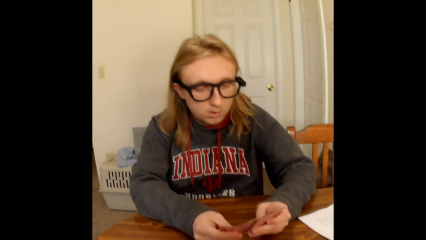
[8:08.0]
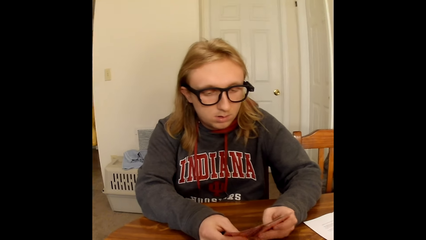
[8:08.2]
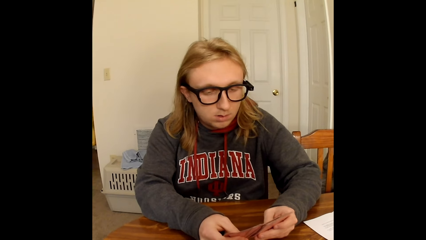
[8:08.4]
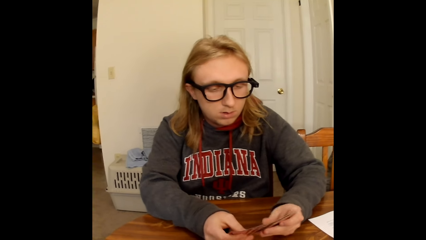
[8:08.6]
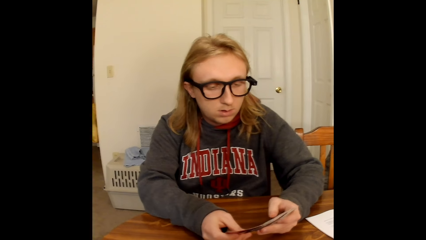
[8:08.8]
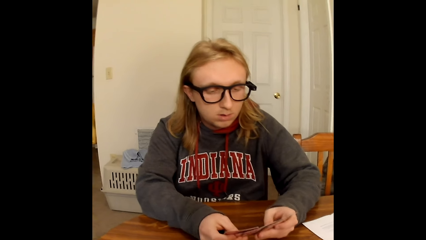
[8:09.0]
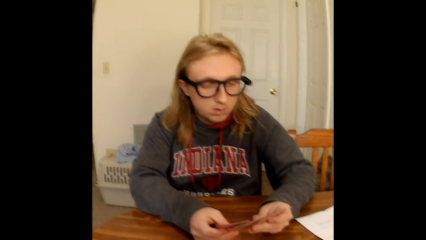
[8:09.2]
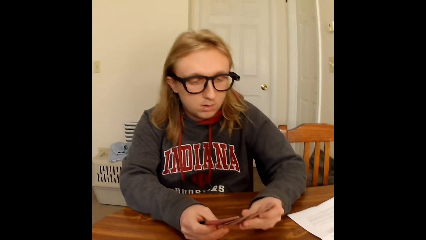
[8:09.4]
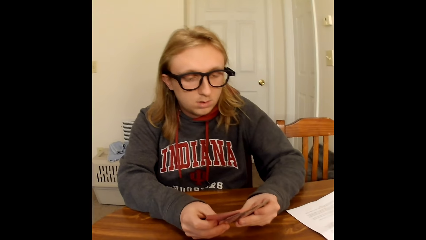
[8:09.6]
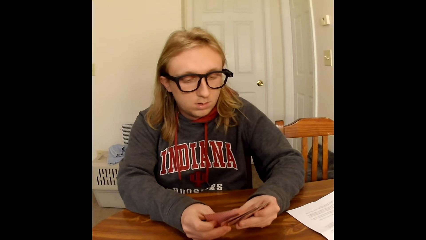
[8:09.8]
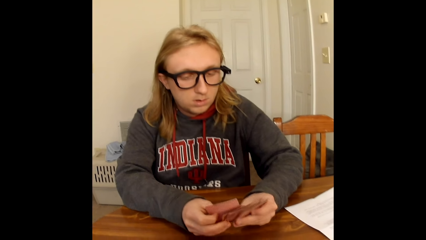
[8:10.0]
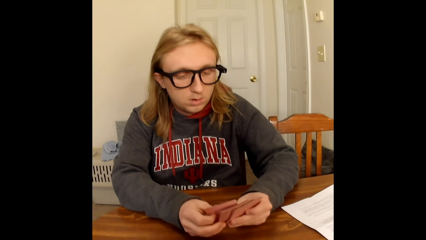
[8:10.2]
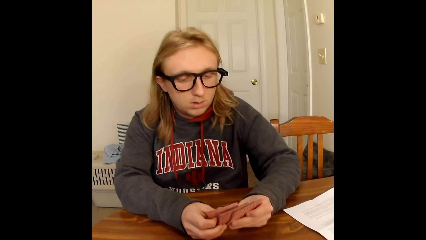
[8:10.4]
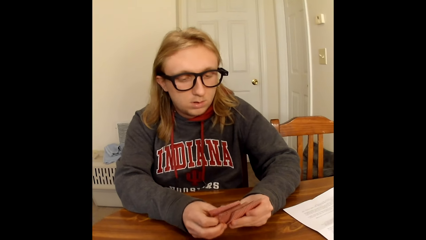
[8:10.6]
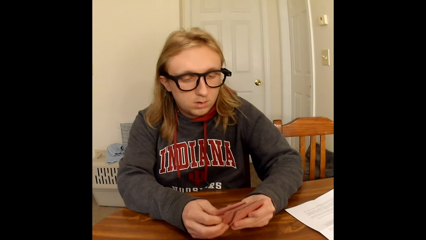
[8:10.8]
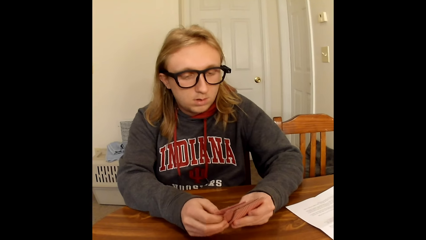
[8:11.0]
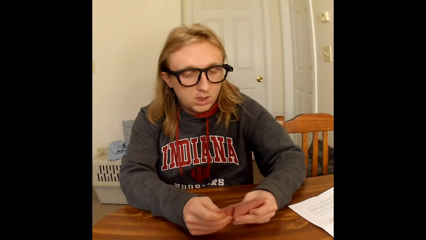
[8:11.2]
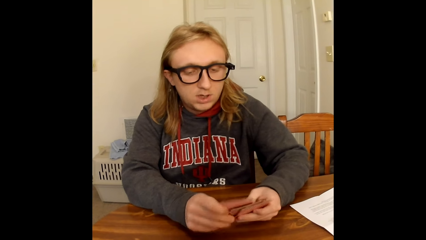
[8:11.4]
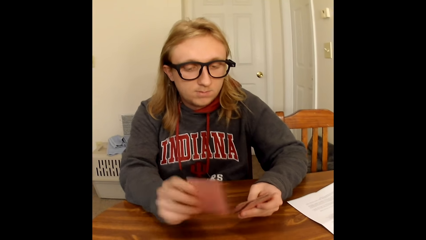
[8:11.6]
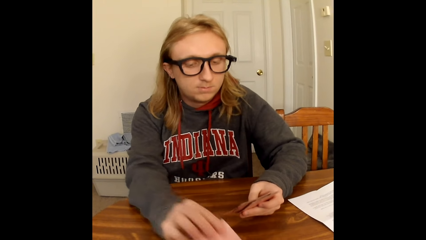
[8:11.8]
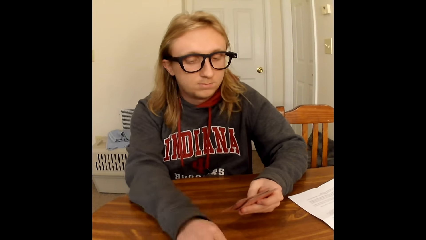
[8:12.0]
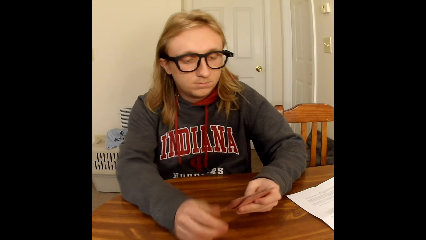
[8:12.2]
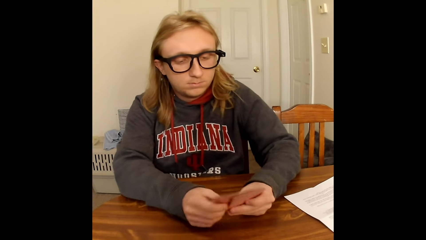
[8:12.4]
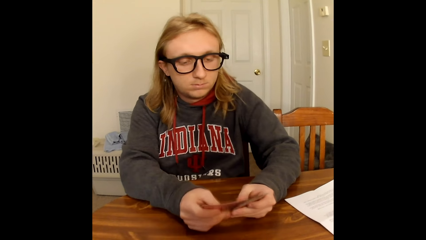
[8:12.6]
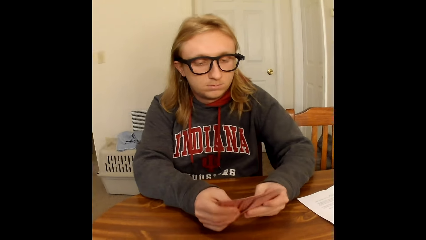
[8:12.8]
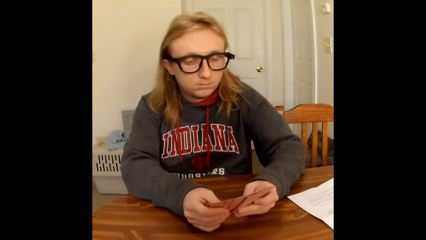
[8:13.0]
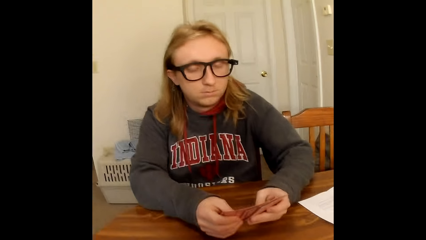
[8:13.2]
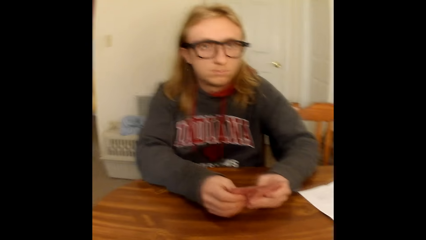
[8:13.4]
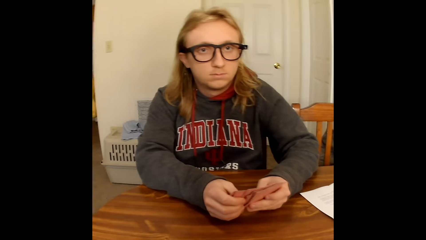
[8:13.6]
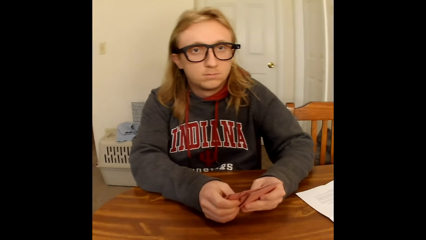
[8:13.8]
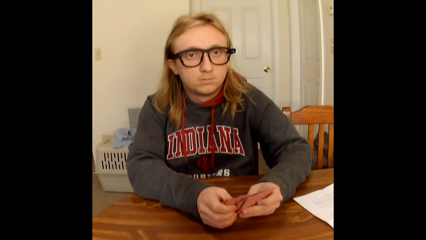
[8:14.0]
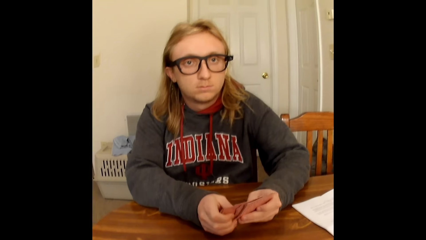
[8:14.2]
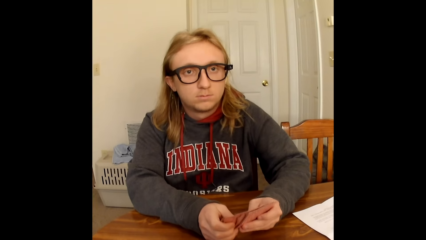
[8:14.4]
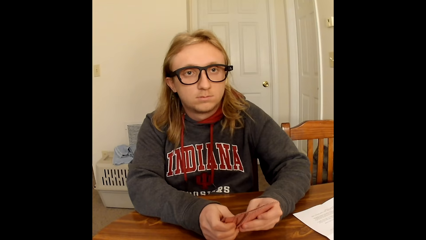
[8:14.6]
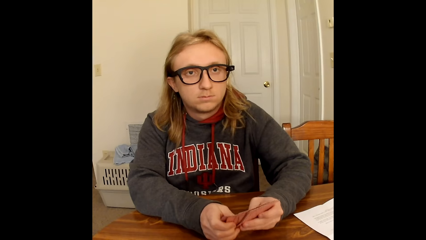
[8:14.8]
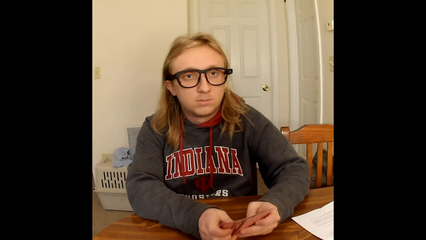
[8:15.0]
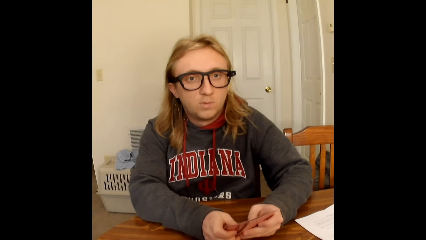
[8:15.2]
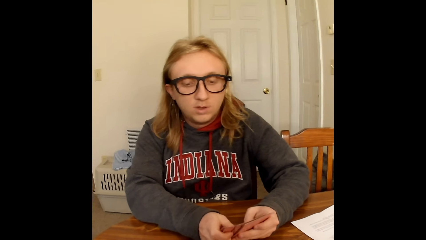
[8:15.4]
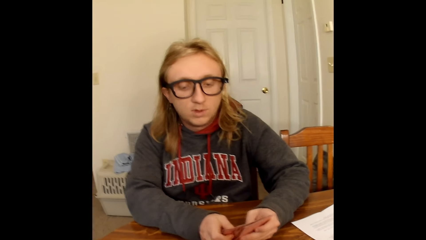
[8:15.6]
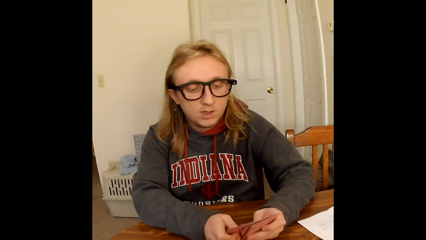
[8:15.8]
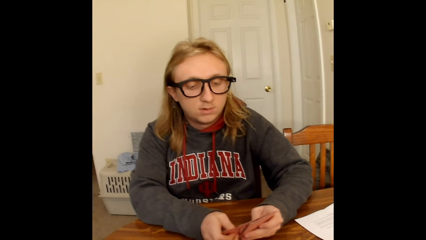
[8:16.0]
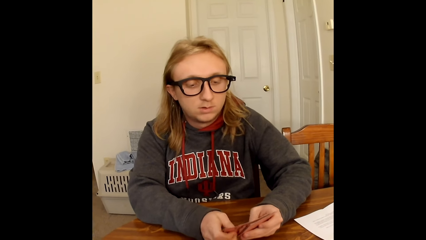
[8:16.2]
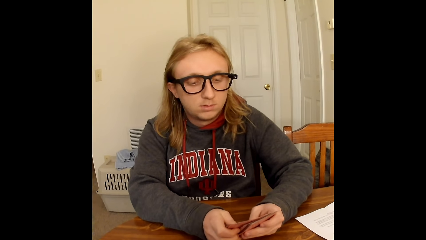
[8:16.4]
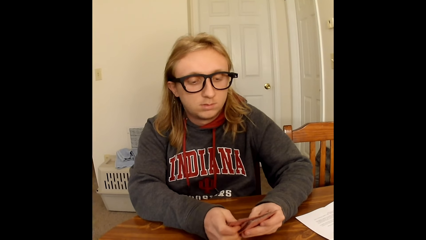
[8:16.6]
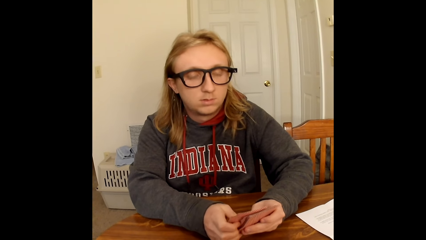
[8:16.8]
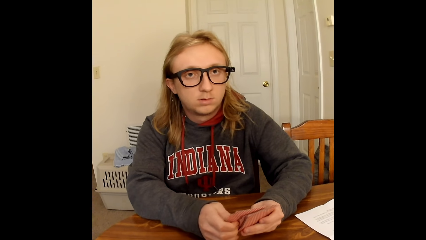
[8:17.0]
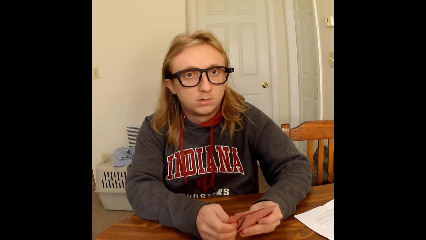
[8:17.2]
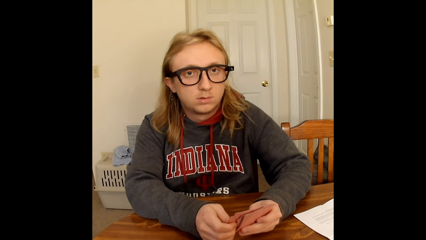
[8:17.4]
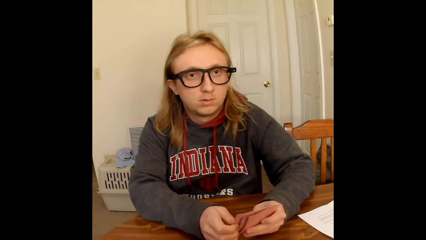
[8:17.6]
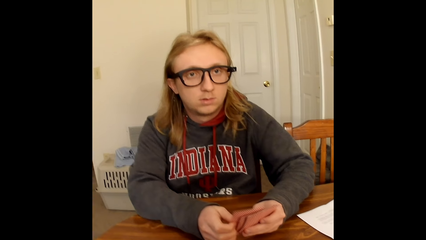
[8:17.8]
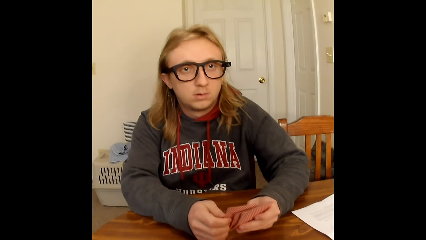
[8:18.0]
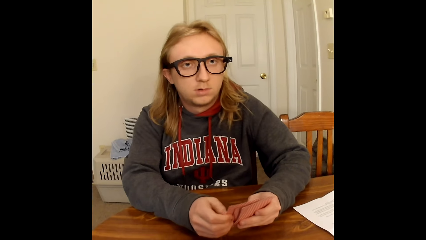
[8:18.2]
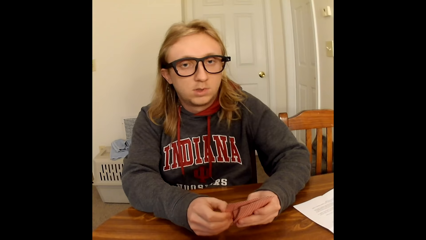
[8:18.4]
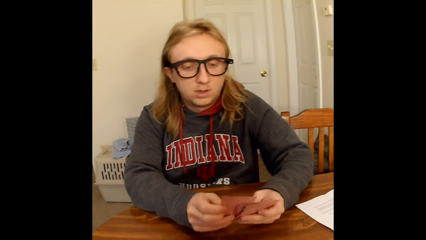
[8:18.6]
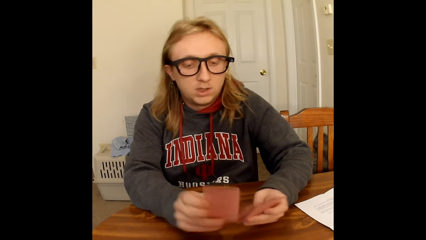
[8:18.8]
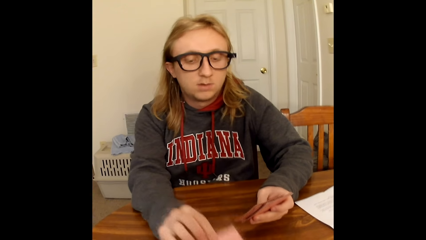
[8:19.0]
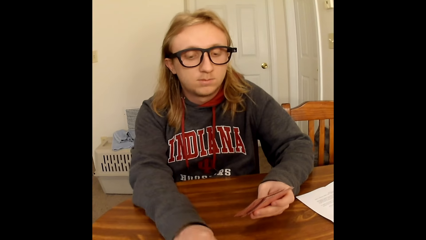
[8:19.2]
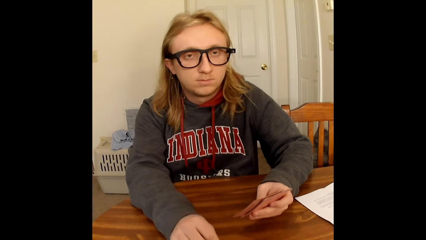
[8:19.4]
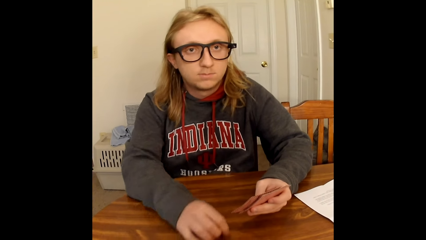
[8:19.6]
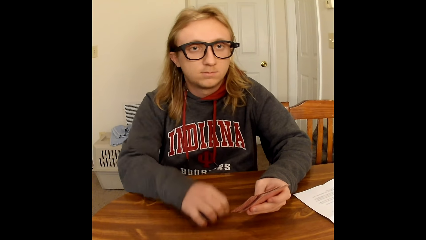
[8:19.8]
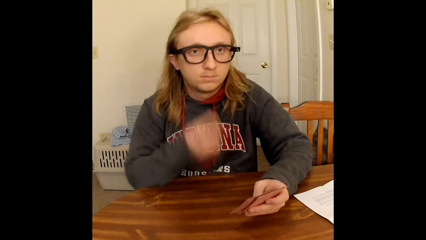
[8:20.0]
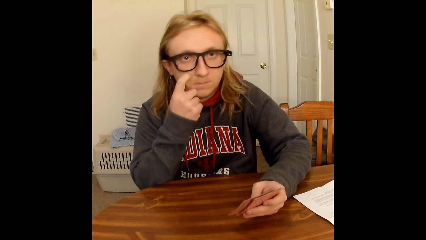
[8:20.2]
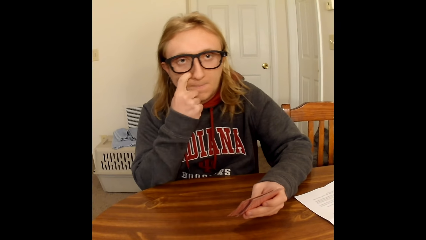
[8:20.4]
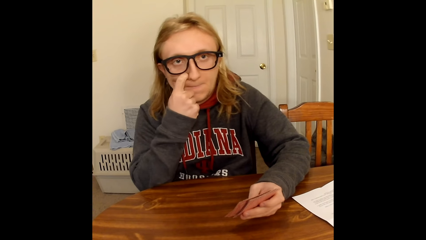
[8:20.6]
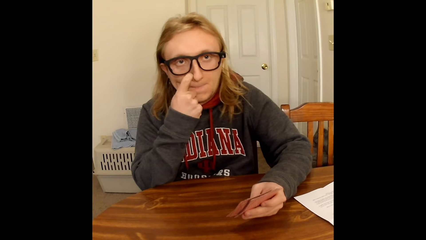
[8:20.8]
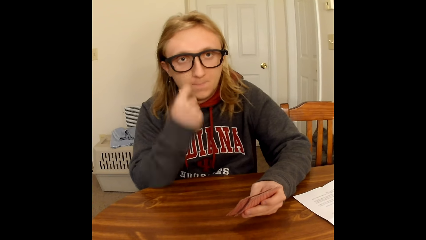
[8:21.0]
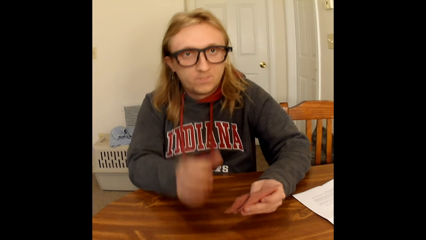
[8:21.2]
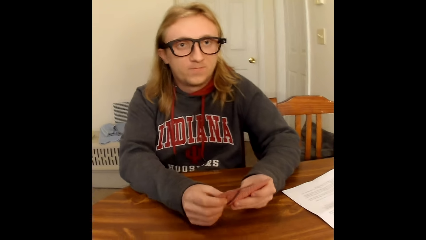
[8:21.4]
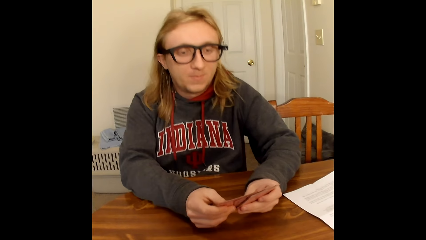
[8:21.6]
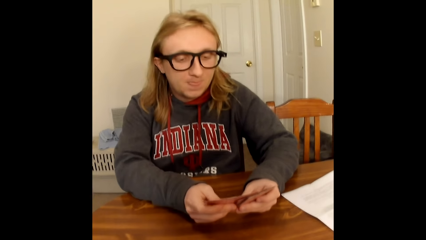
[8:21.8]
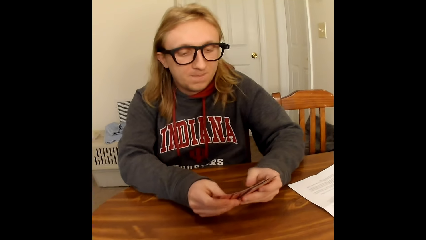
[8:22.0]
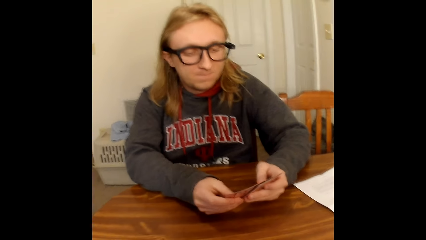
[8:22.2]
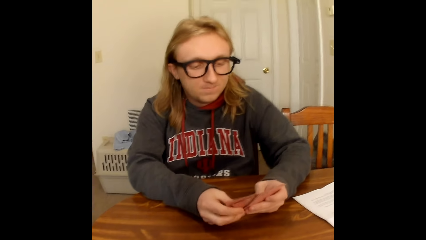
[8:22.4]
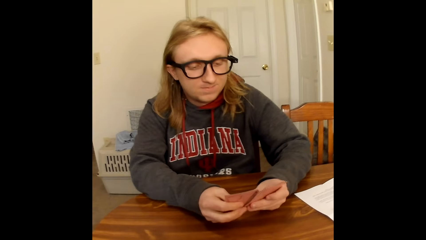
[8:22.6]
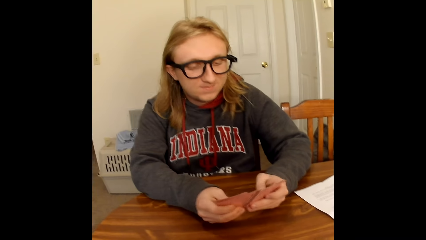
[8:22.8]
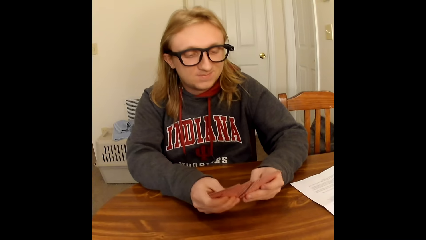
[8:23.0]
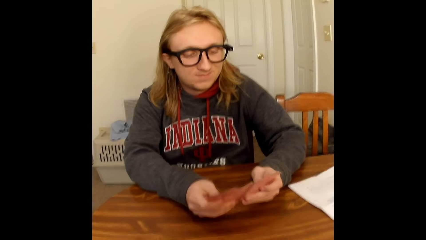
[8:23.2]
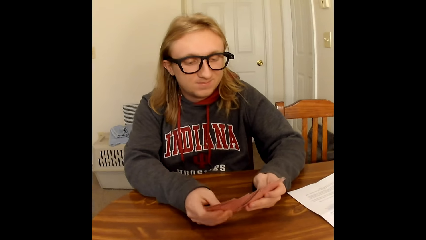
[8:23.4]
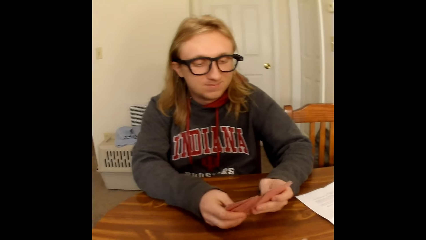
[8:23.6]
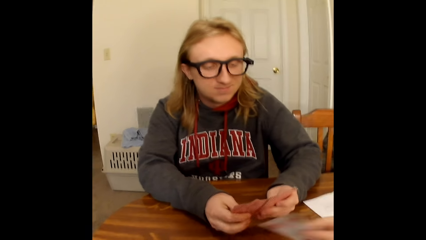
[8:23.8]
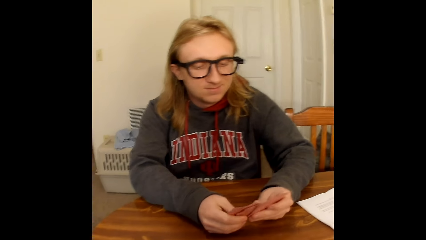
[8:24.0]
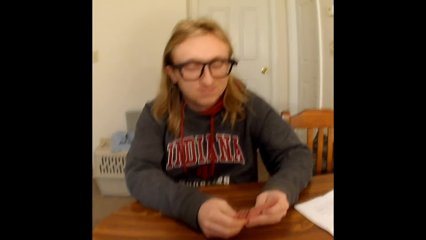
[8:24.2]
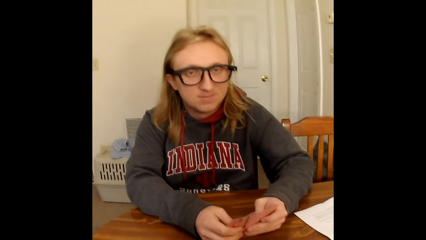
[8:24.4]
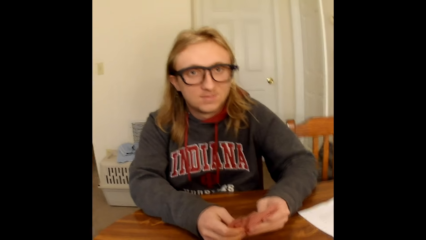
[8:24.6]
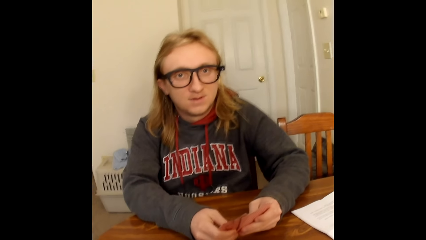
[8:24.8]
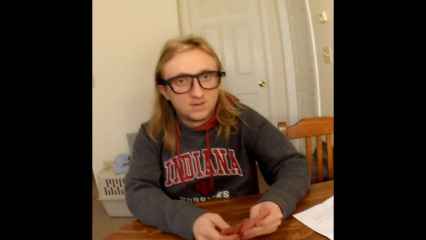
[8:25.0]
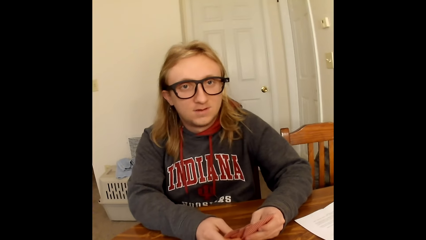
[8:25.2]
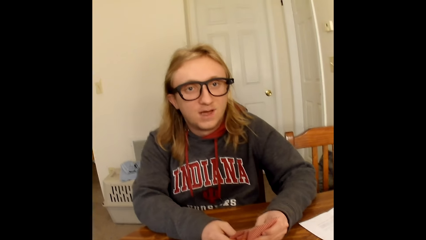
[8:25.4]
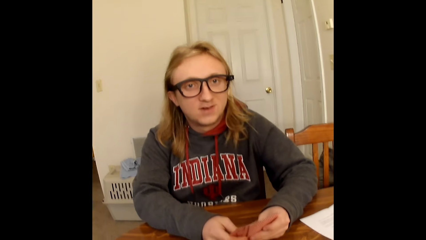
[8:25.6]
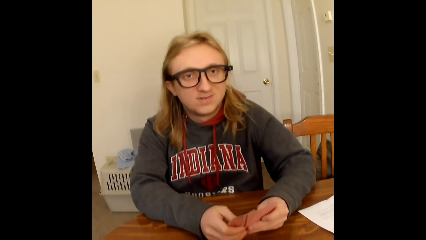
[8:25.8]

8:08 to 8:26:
A man places a card on the table with his right hand, holds the cards in his left hand with both hands, and shuffles the cards in his hands with his thumbs. The camera wearer interacts with the man. The man places a card on the table with his right hand. The man touches his face with the index finger of his right hand. The man scratches the face. The man holds the cards in his left hand with both hands and shuffles the cards in his hands with his thumbs.
